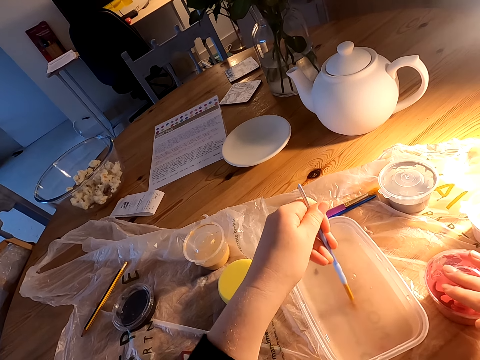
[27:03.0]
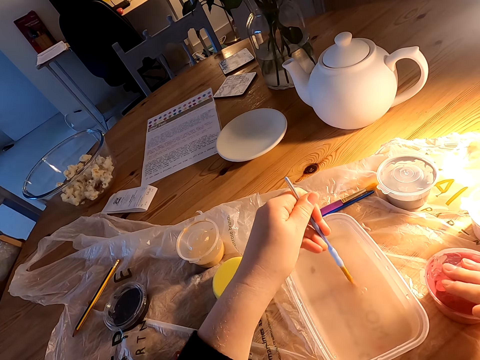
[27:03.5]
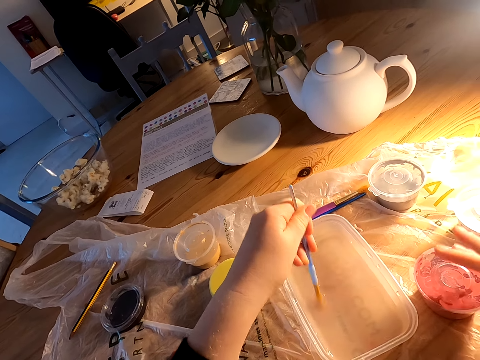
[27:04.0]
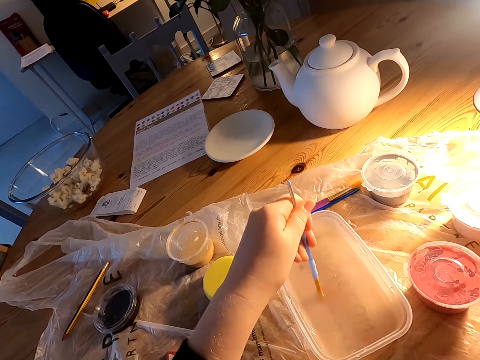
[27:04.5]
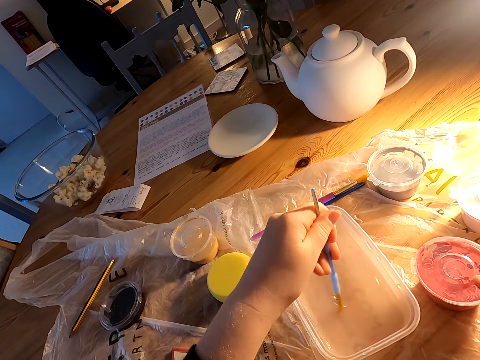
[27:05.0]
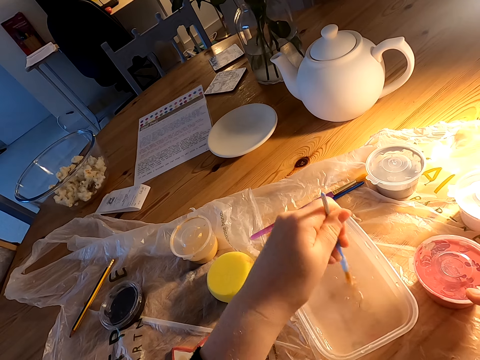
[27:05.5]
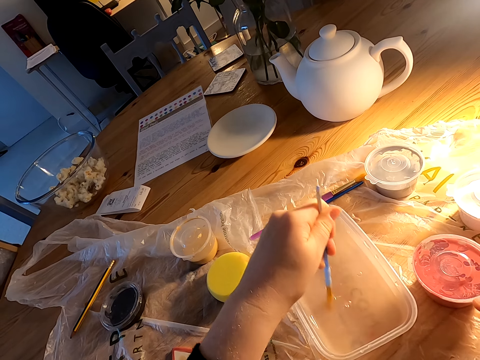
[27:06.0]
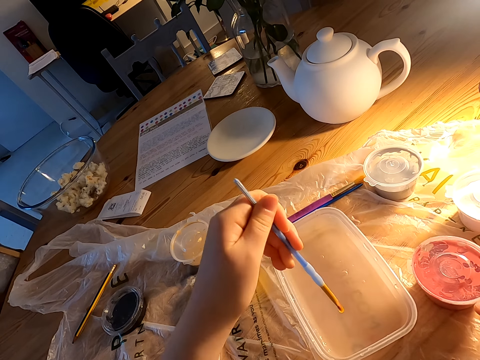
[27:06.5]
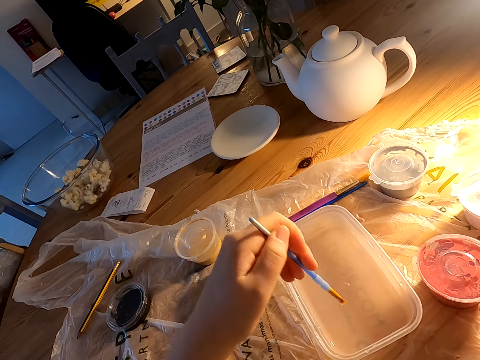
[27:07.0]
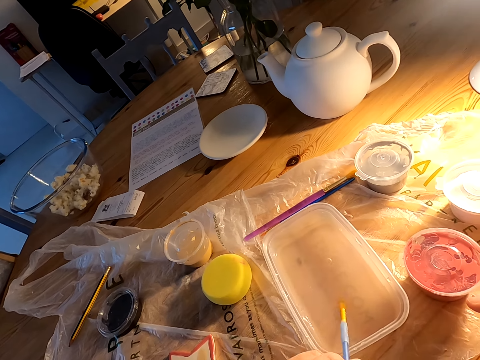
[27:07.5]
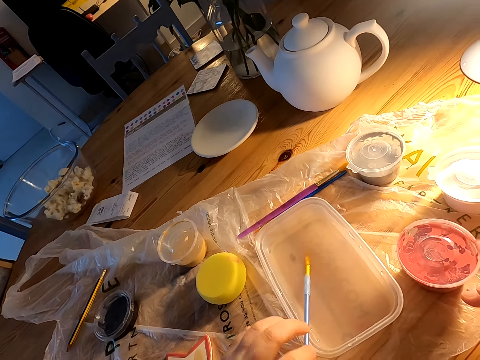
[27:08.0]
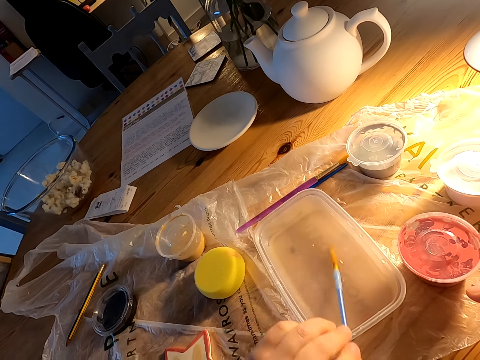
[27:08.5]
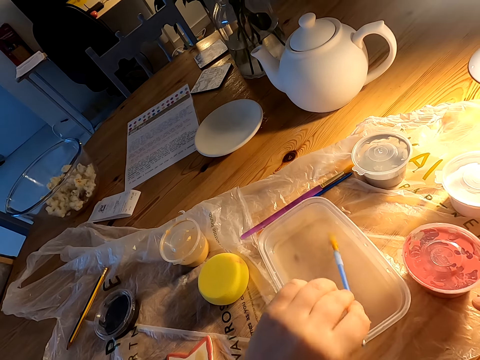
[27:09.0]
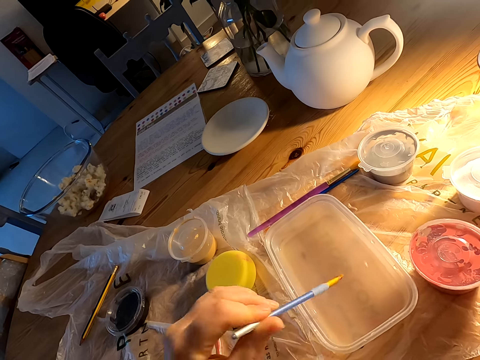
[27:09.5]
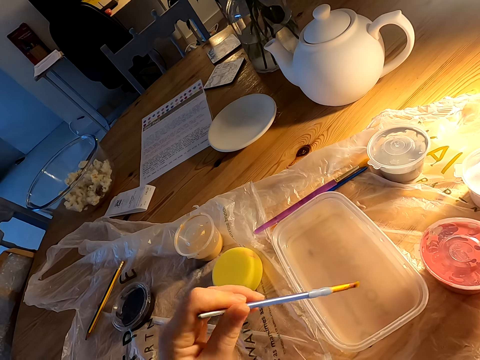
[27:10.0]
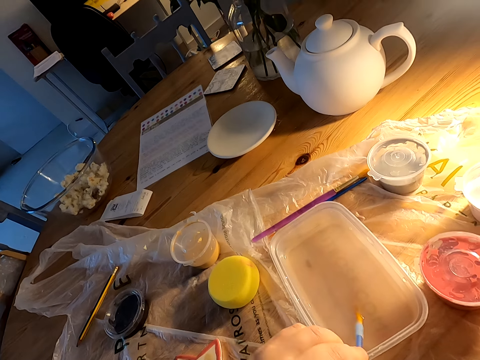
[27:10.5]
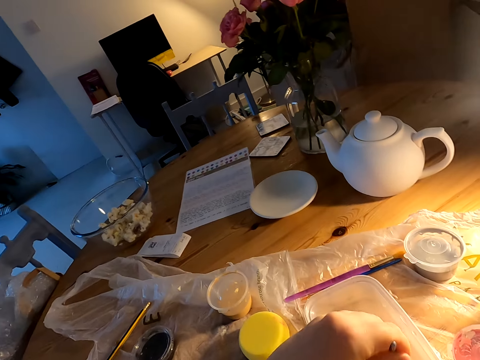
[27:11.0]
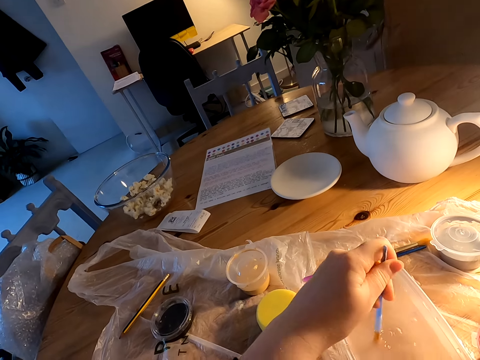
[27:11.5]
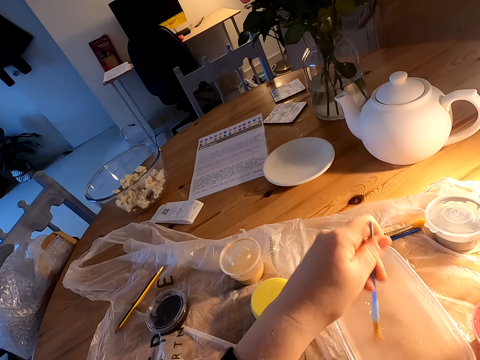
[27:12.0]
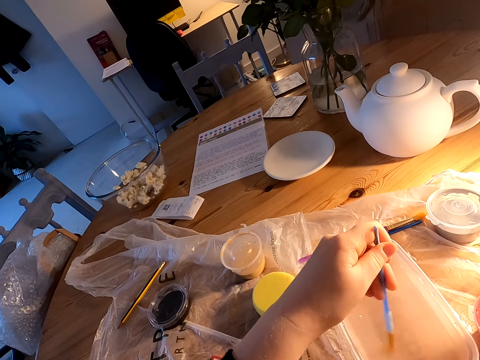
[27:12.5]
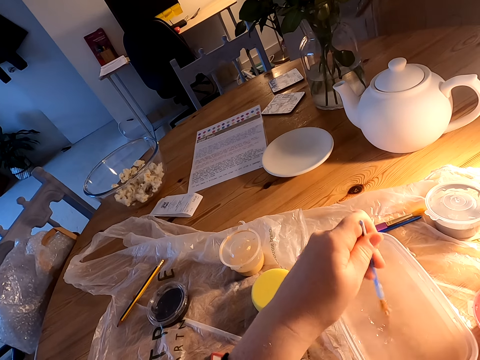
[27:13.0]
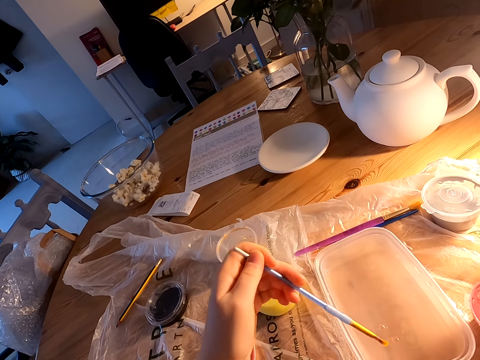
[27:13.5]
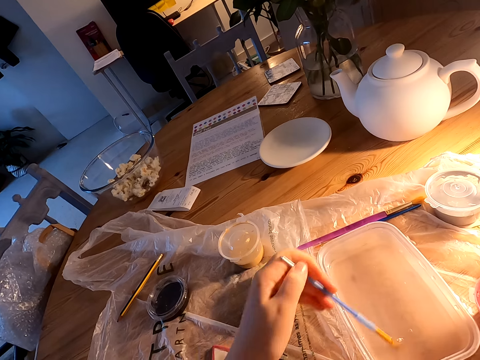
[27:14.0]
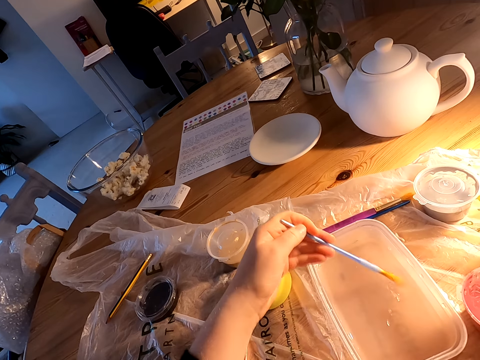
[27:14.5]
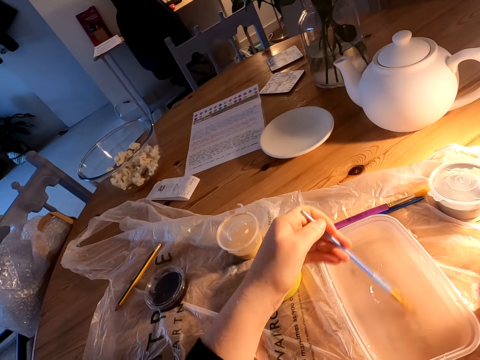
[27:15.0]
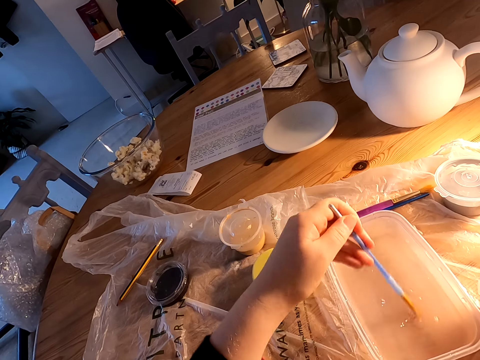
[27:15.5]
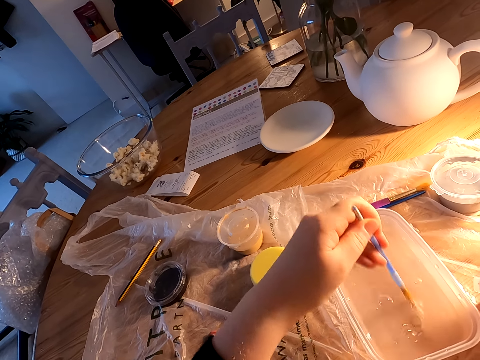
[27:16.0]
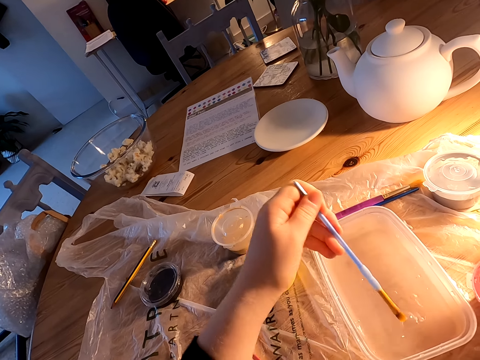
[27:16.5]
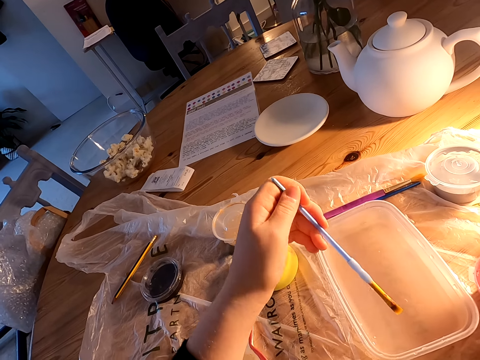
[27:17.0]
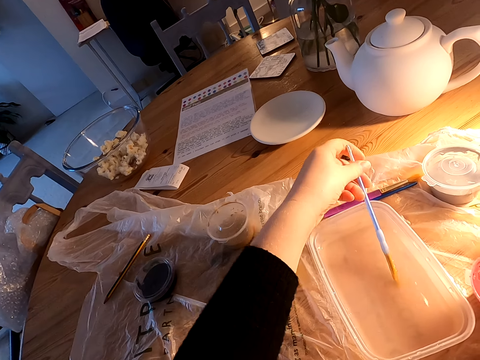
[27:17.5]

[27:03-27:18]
The camera wearer covers the paint.

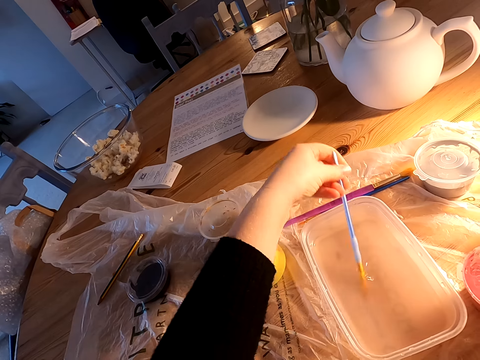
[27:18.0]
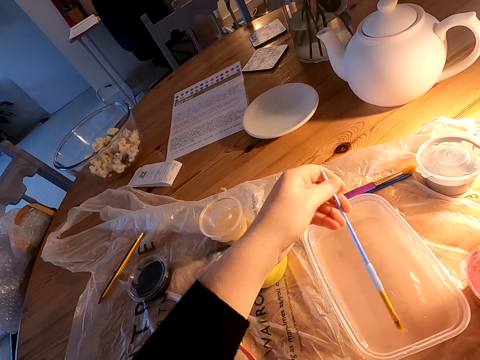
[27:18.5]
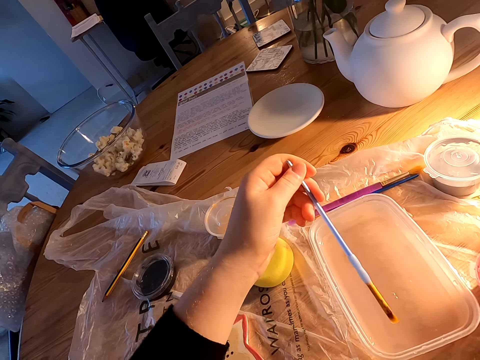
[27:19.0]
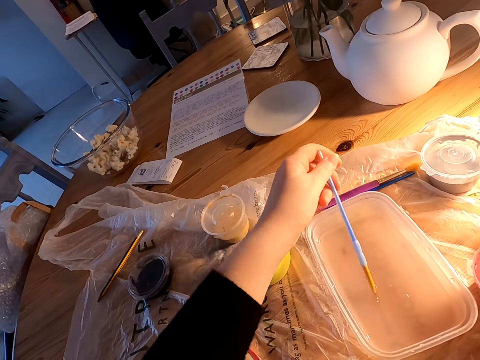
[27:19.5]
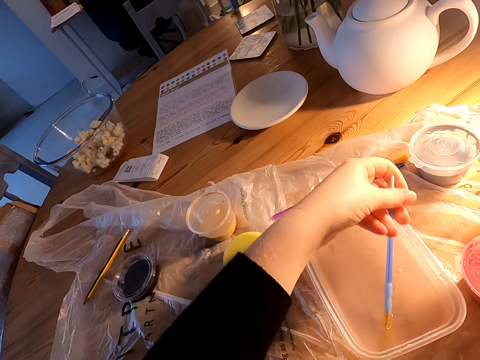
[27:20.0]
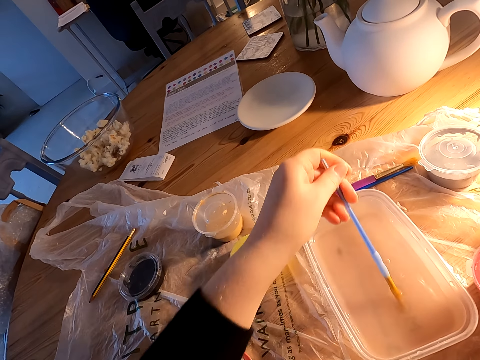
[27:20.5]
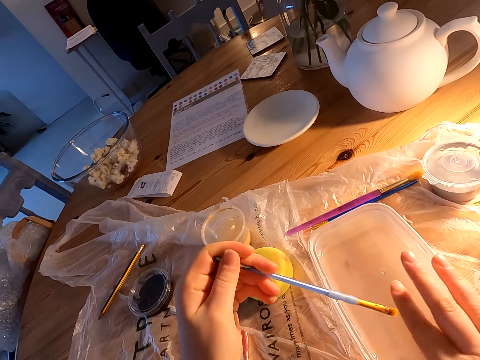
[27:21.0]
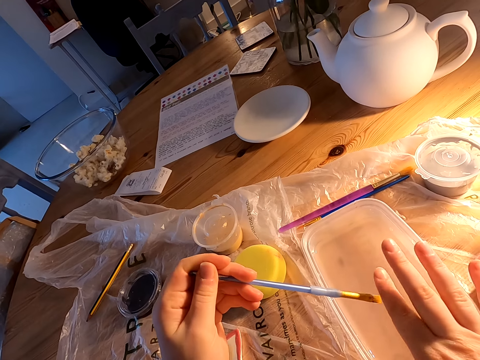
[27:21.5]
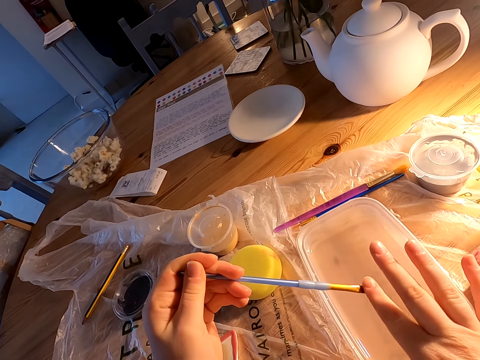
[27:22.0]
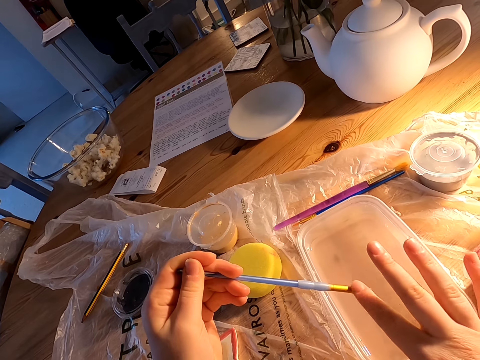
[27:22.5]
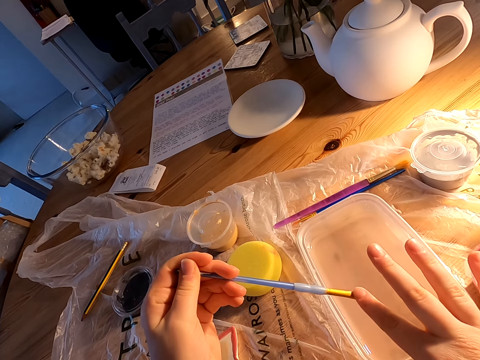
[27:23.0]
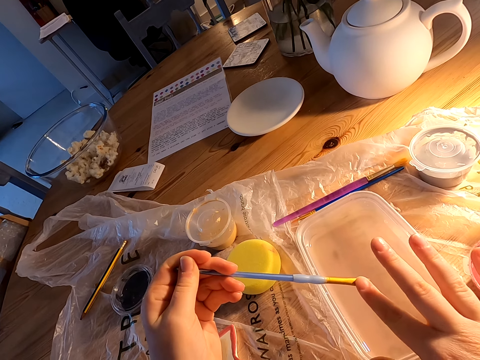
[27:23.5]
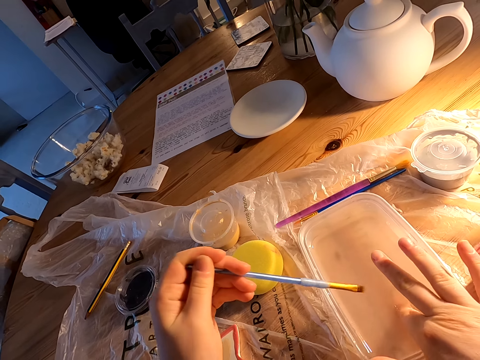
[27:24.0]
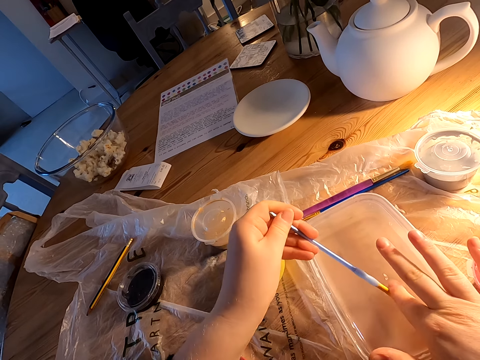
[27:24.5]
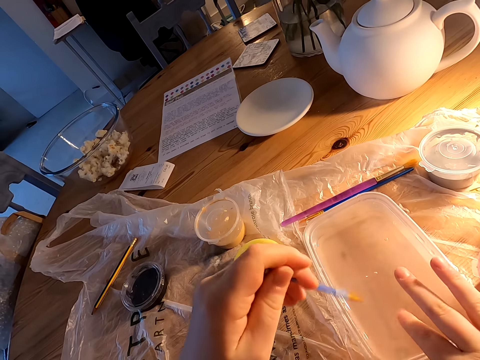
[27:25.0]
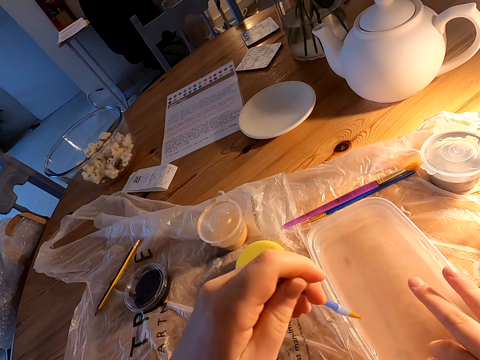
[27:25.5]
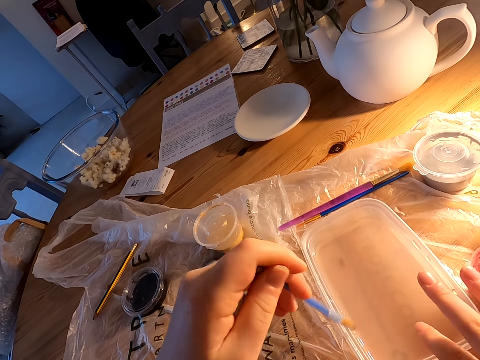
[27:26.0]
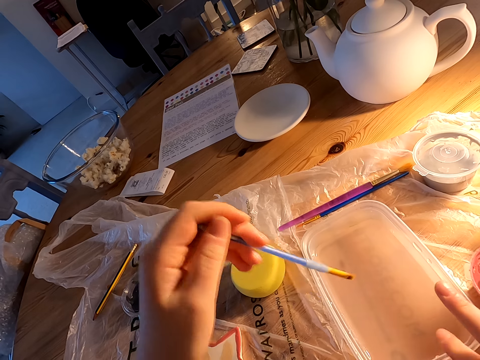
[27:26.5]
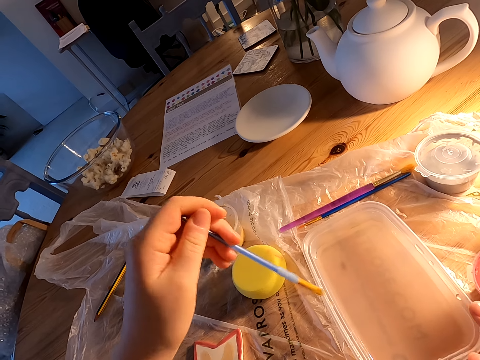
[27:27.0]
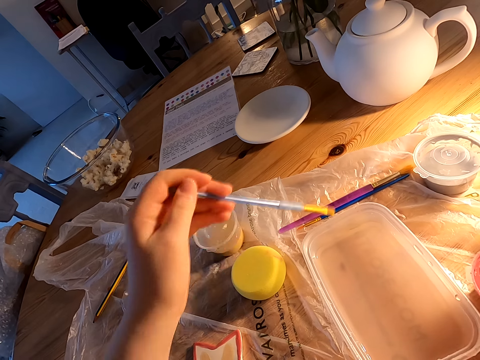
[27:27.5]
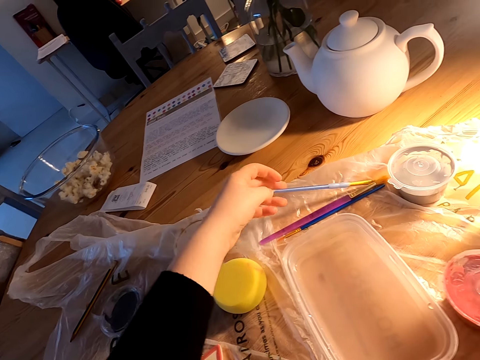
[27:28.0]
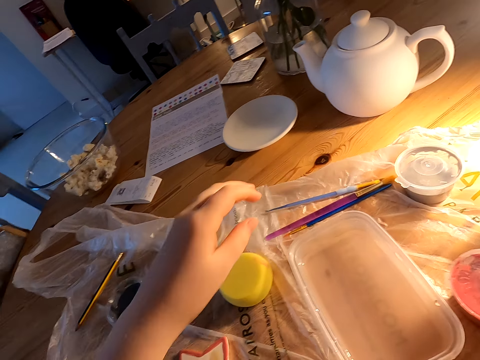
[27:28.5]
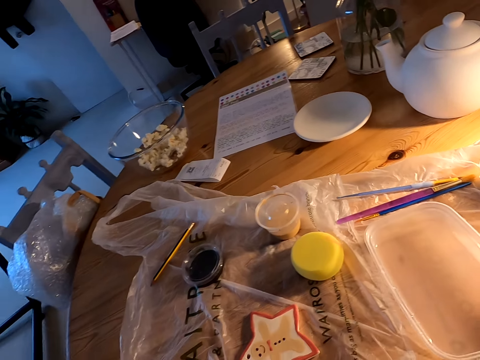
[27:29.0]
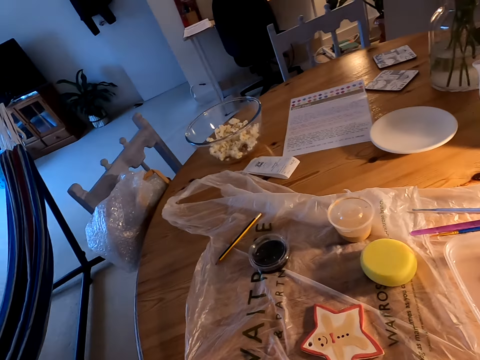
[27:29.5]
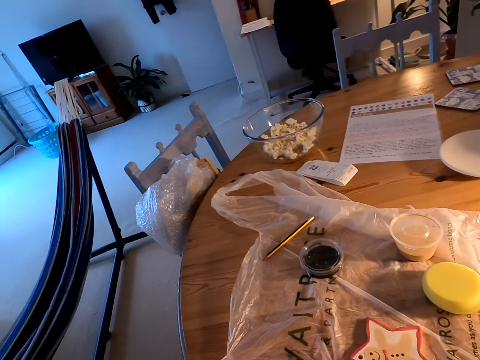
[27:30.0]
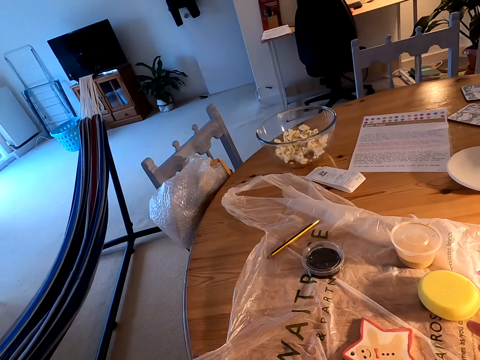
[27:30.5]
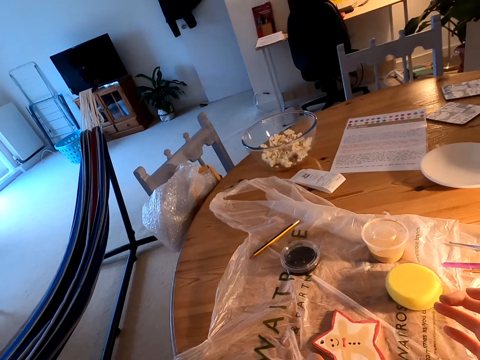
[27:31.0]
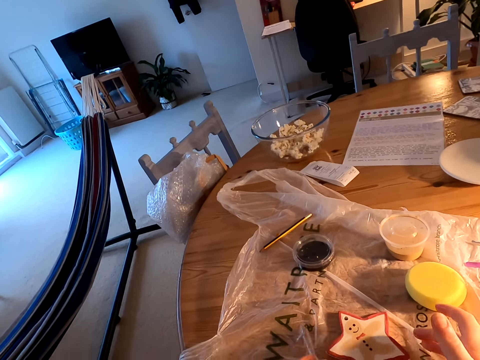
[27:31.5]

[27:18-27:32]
The camera wearer cleans the paint brush with his right hand. He removes paint remains with a finger. He dips the paint brush in the plastic can with water on the table. He taps the paint brush on the container. He rubs the finger on the container to remove the liquid. He puts the paint brush on the table. He stands on the floor.
